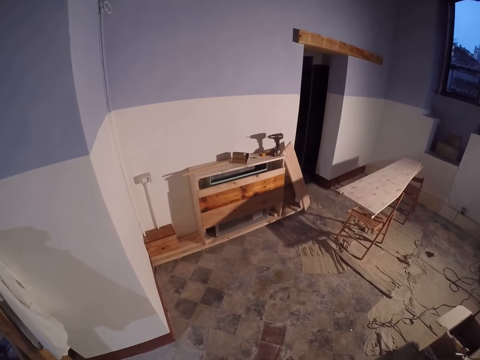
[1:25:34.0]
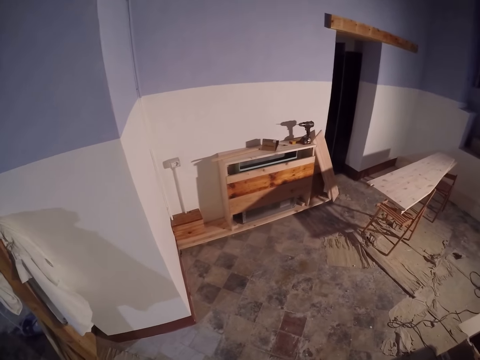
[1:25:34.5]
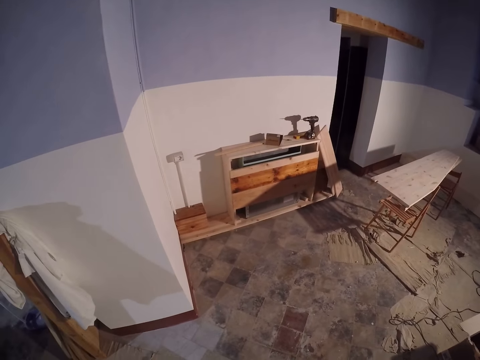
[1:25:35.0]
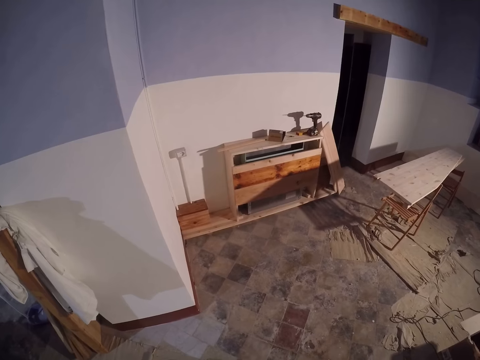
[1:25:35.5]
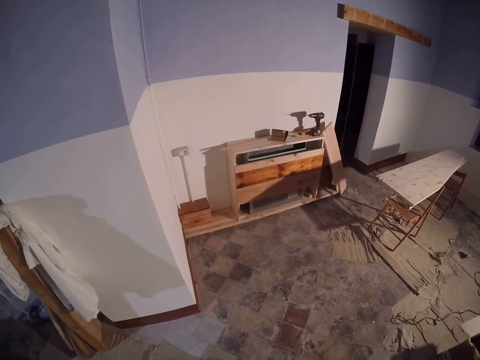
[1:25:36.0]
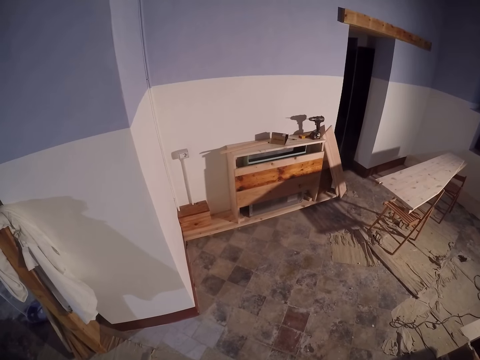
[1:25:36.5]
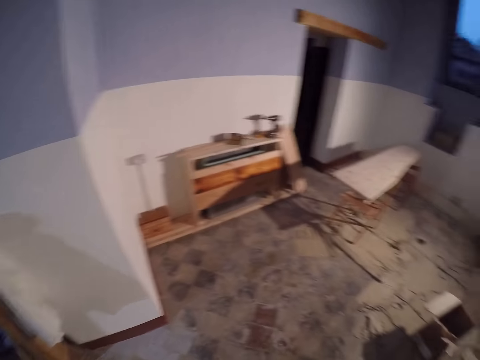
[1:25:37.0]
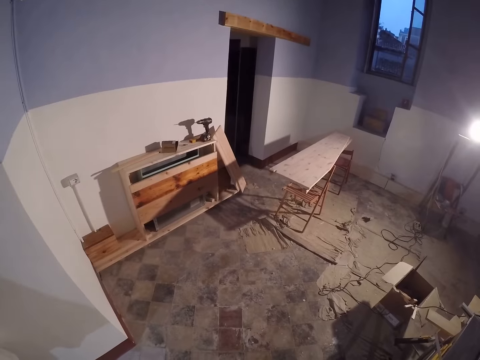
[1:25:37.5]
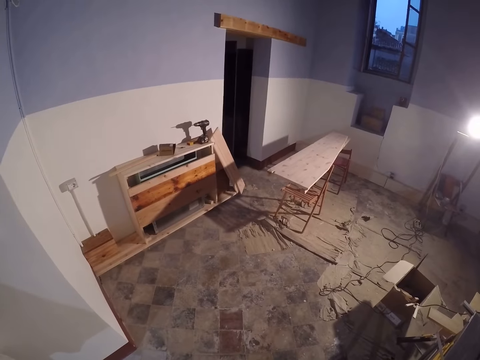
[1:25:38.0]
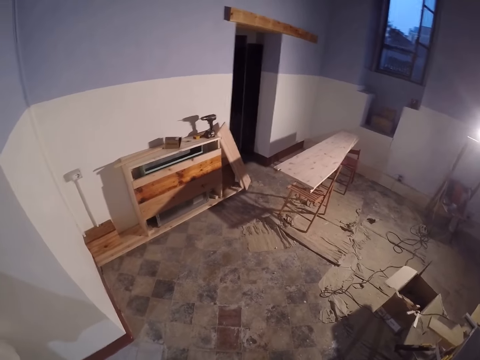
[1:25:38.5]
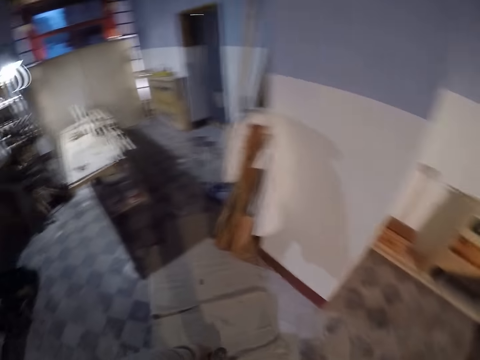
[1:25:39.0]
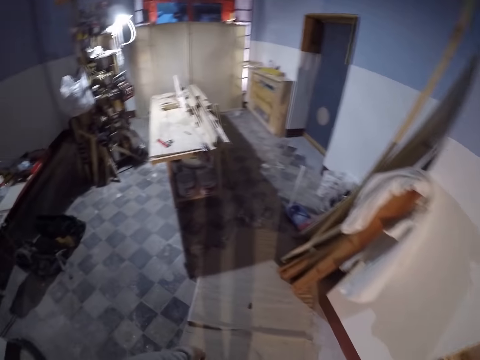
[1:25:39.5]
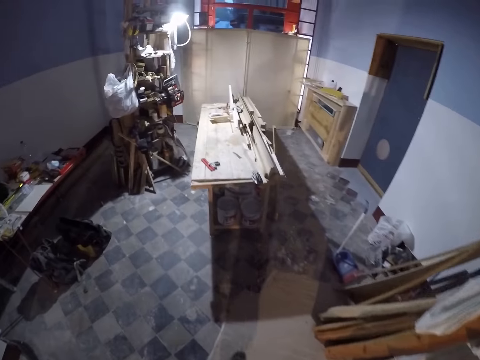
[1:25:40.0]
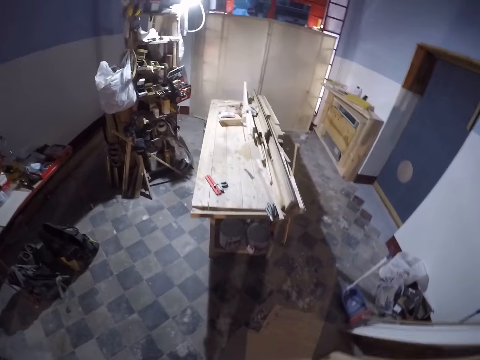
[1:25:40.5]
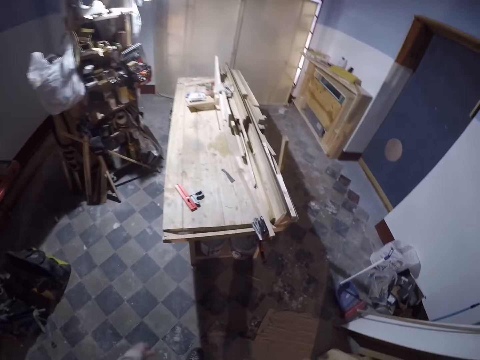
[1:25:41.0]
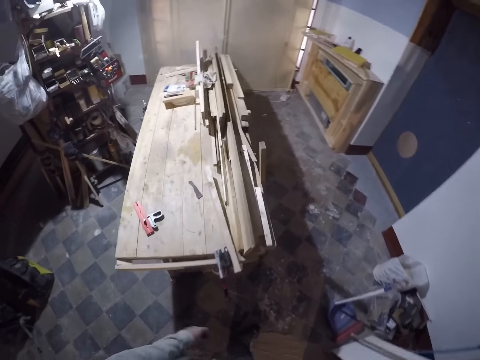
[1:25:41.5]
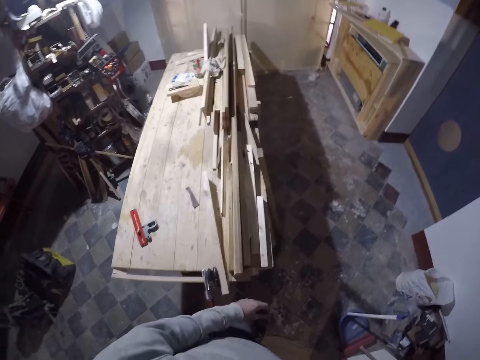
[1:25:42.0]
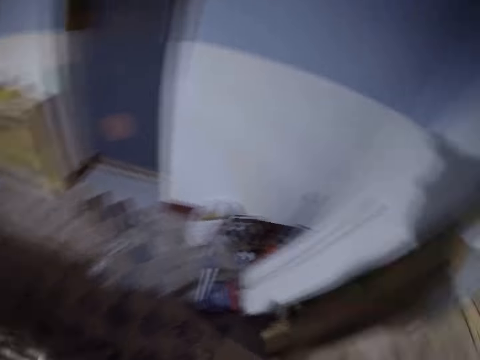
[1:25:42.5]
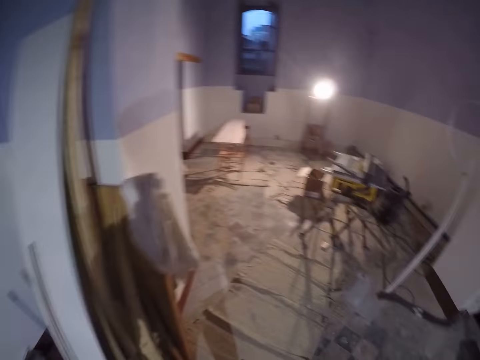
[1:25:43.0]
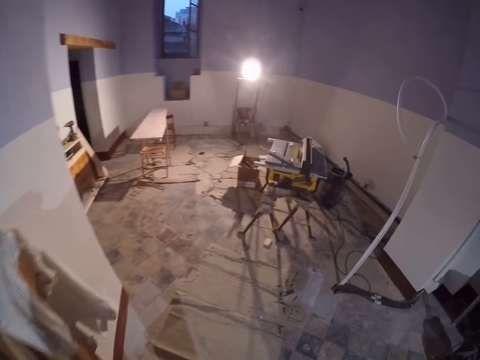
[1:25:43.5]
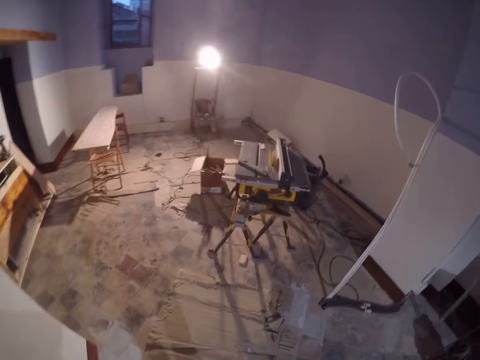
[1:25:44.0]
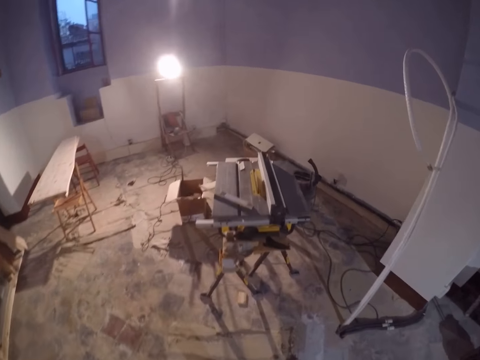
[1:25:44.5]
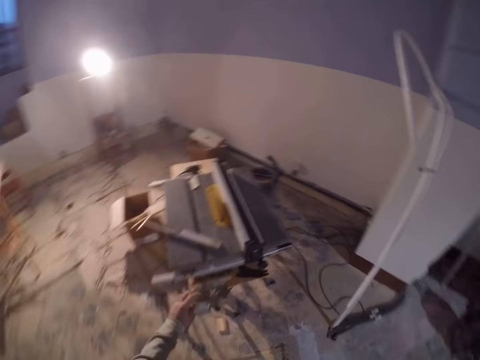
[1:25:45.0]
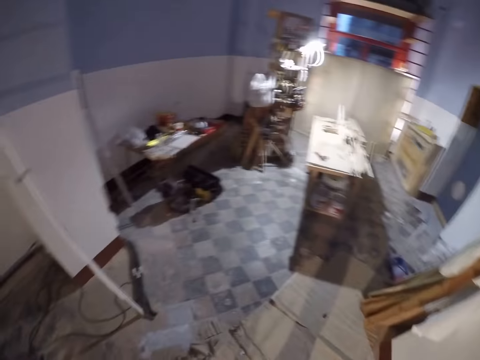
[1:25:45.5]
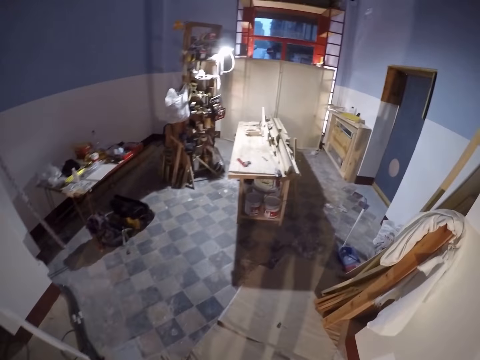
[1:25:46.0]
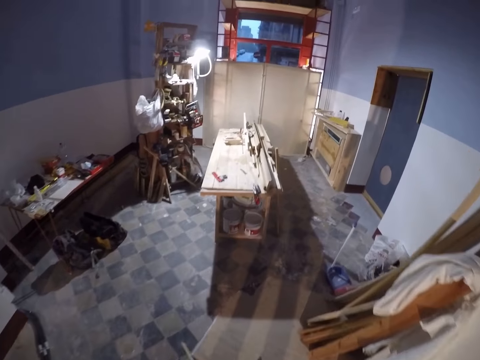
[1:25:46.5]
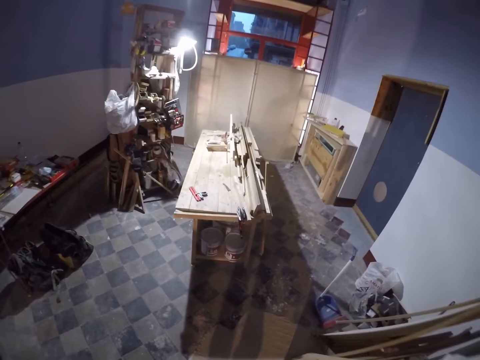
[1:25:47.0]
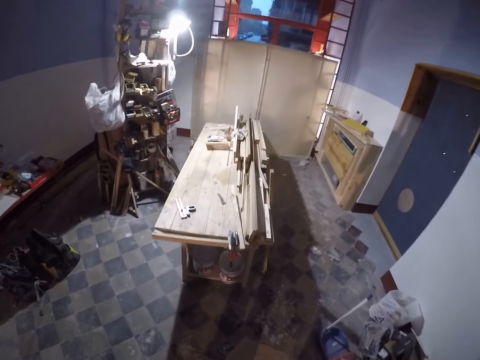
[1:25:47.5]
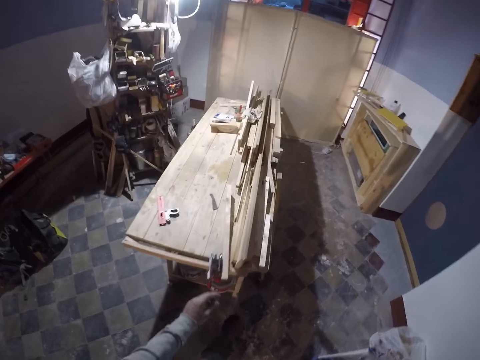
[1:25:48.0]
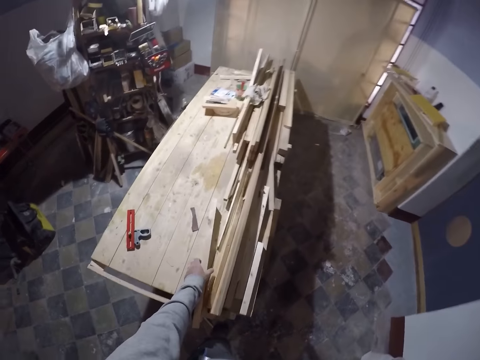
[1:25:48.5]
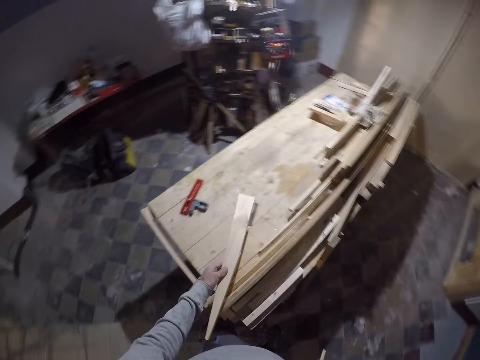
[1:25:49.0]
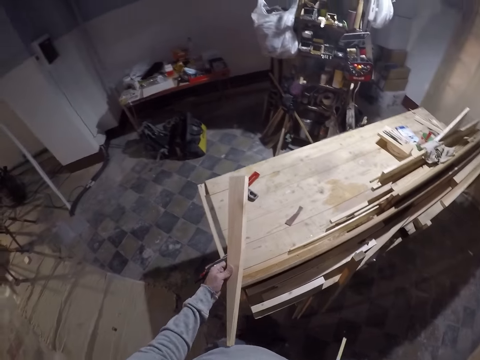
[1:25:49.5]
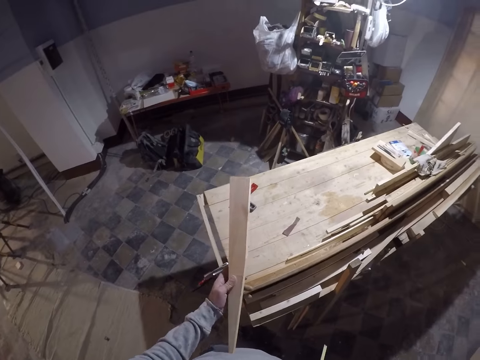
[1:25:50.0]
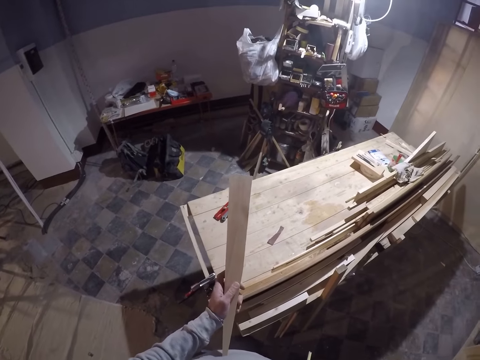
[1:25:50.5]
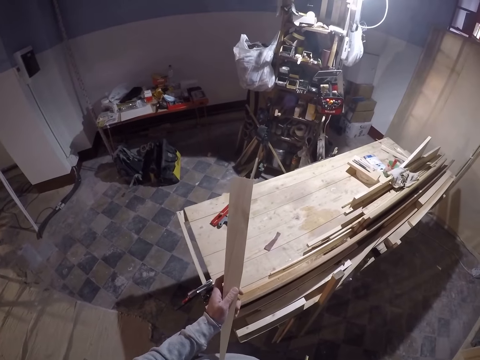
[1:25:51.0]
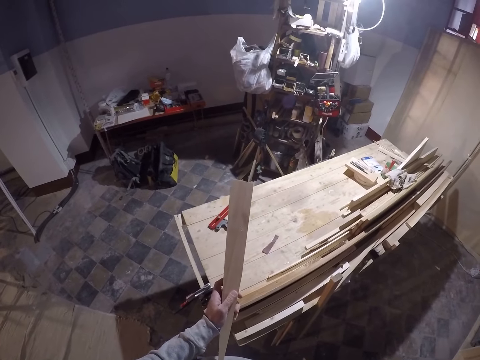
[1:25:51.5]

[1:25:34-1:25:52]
The camera wearer walks around the workshop. He picks up the ruler on the table saw with his left hand. He walks around the workshop. He passes the ruler in his left hand to his right hand. He picks up a stick or piece of wood with his left hand. He checks the wood.

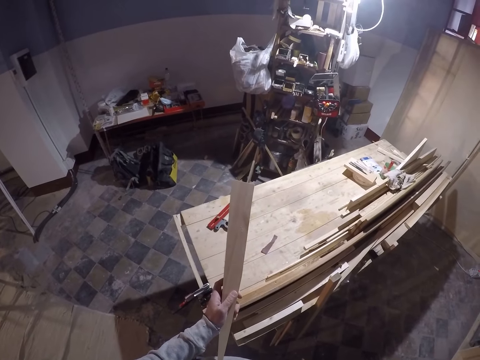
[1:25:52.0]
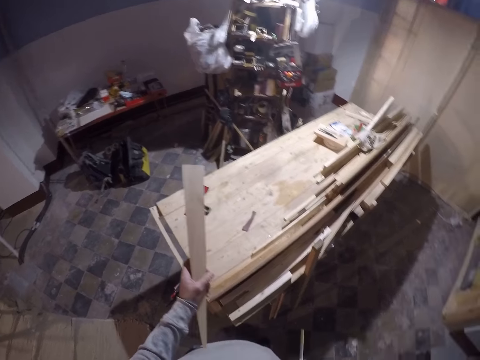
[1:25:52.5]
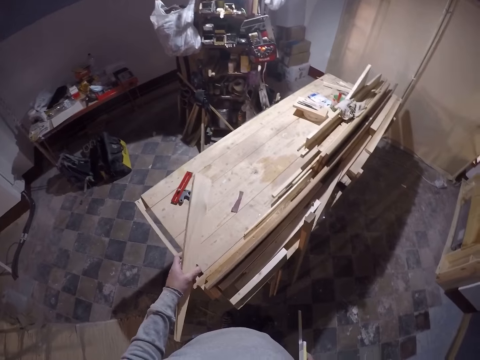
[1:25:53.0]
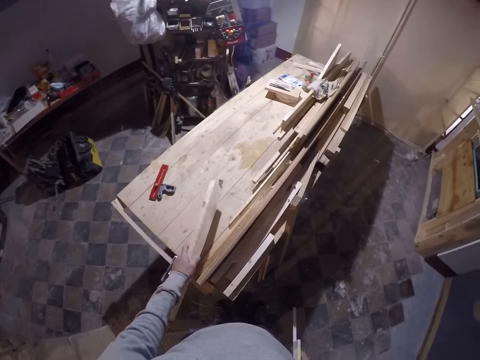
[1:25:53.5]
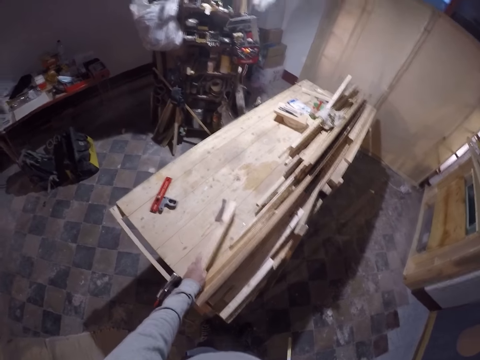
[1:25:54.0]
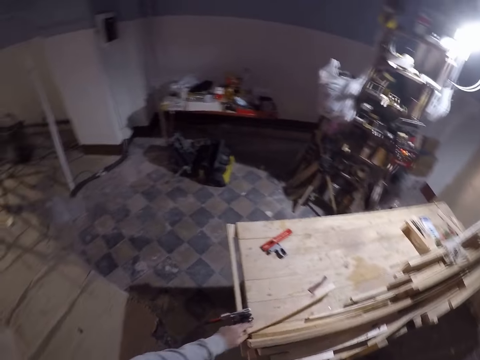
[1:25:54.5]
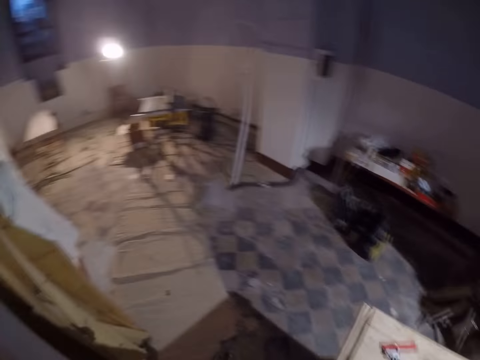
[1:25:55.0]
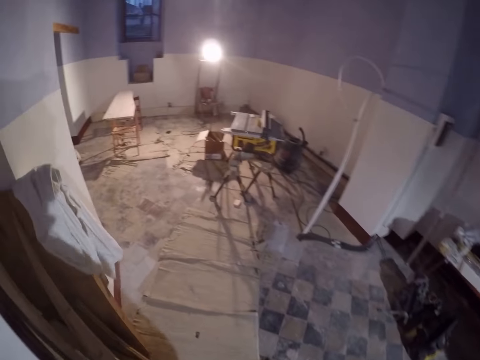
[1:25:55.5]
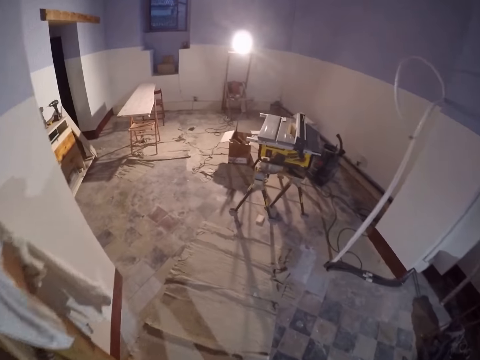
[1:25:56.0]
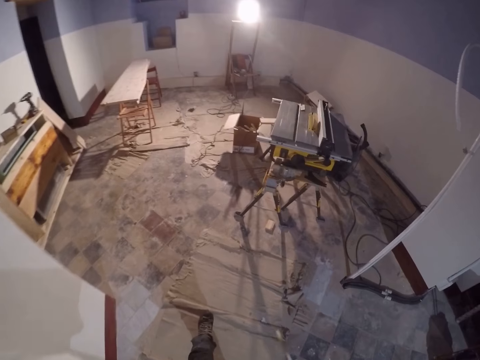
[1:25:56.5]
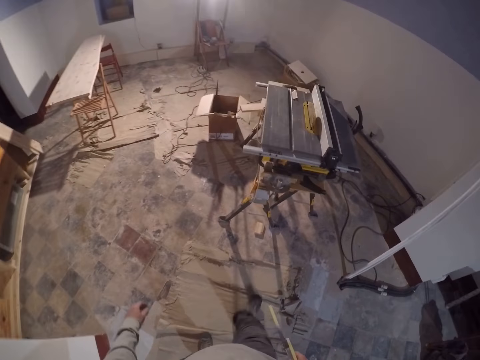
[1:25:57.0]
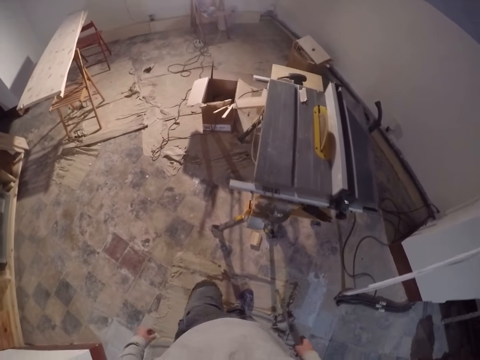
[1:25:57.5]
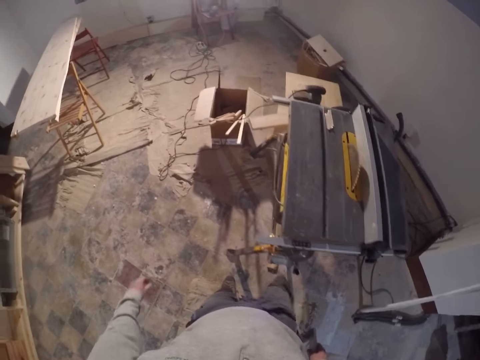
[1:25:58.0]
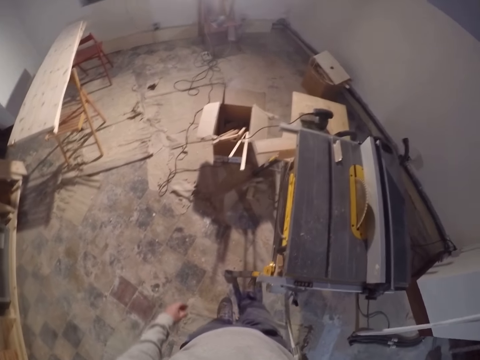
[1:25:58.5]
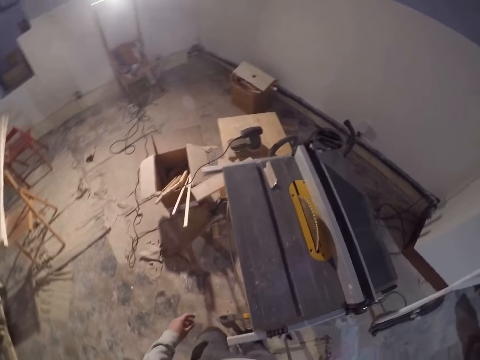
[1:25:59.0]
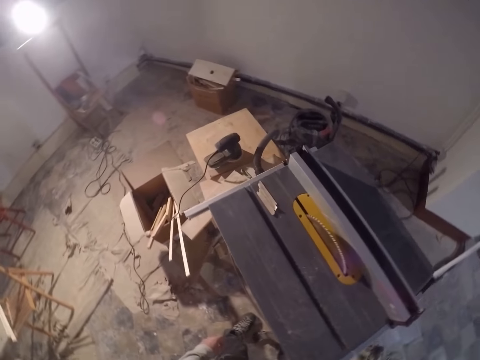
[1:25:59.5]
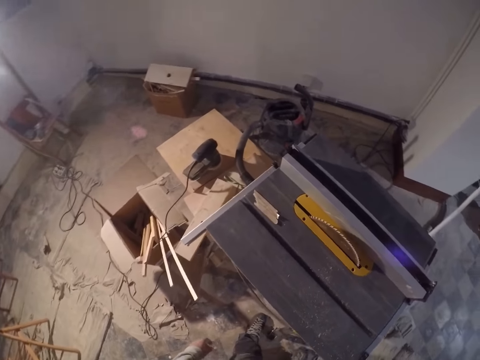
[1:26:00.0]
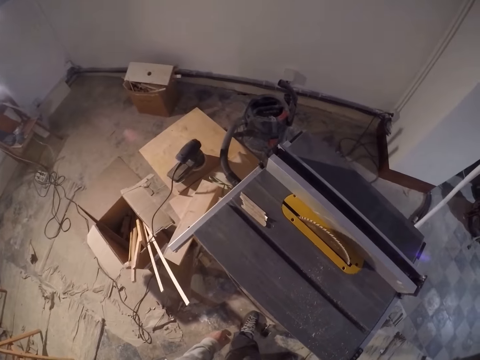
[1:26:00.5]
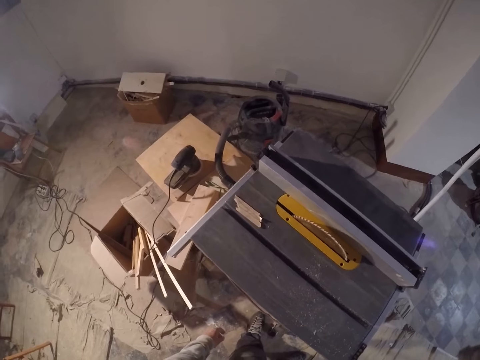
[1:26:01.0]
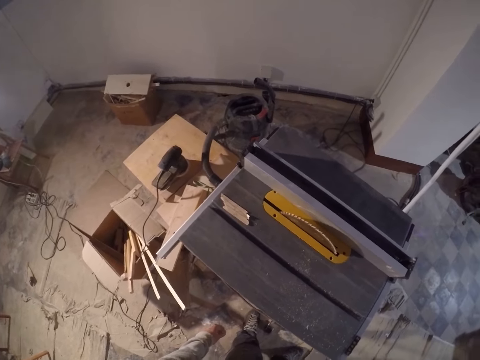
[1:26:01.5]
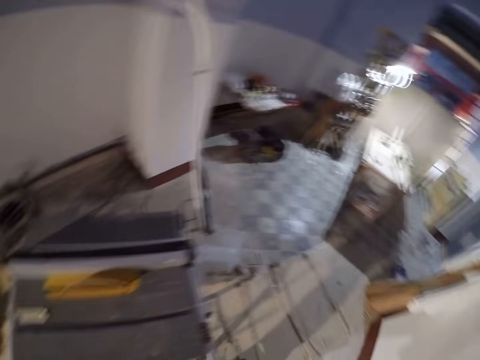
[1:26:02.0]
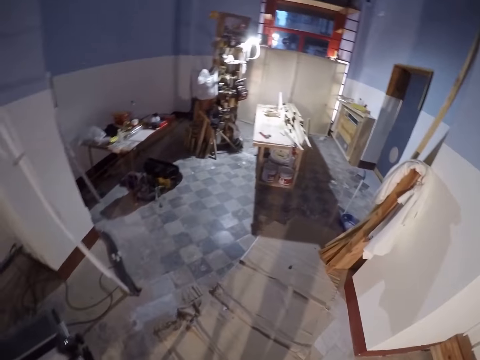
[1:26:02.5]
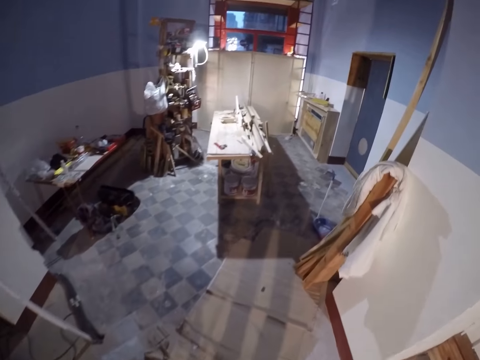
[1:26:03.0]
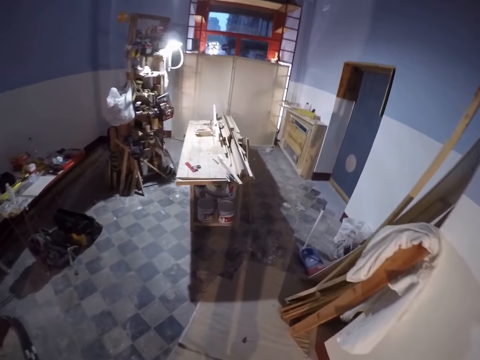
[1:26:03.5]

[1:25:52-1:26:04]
The camera wearer drops the stick in his left hand on the table. He walks around the workshop. He kicks a wood on the floor with his right leg. He looks around the table. He looks around the workshop. He walks around the workshop.
